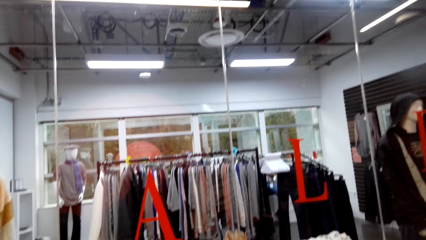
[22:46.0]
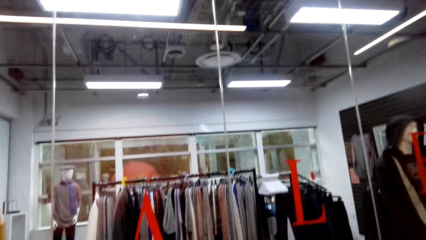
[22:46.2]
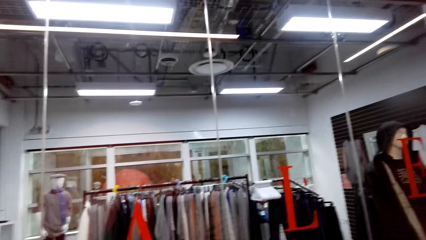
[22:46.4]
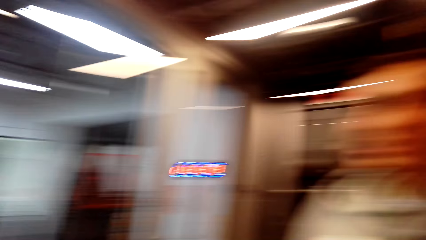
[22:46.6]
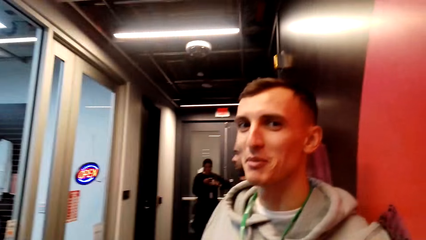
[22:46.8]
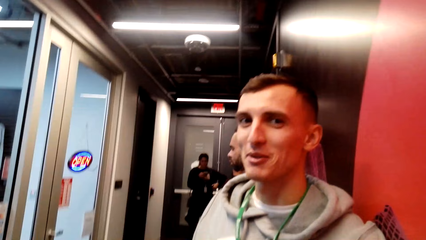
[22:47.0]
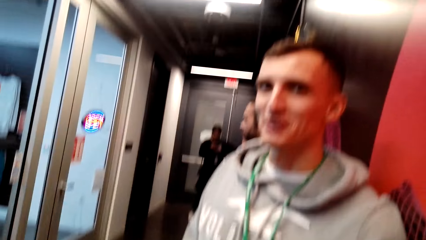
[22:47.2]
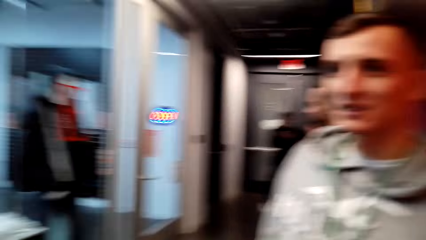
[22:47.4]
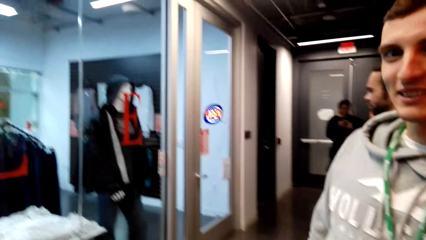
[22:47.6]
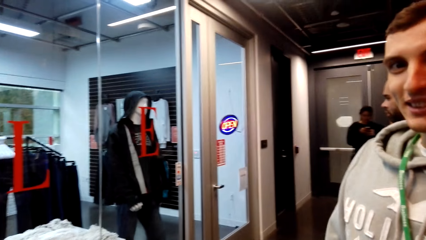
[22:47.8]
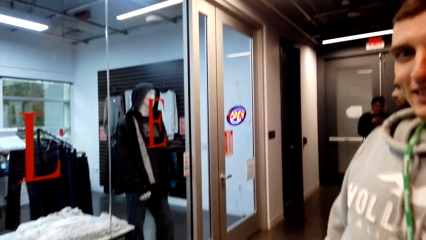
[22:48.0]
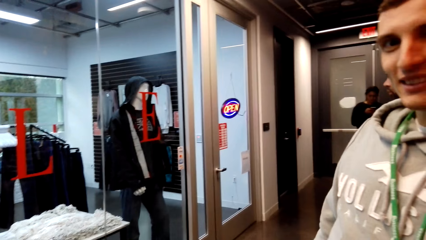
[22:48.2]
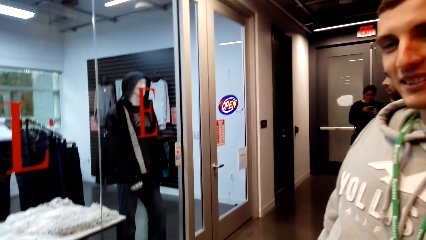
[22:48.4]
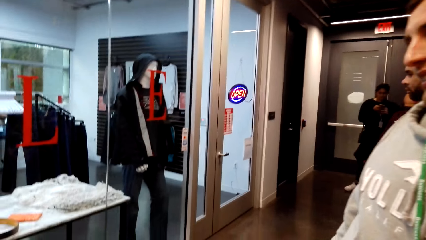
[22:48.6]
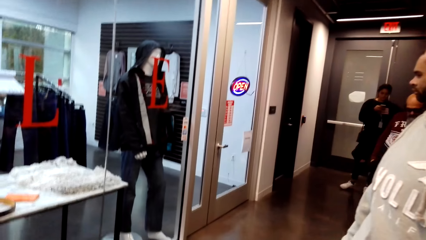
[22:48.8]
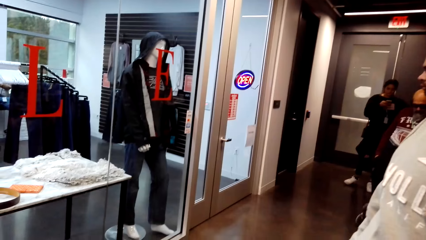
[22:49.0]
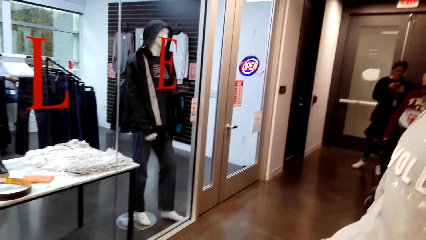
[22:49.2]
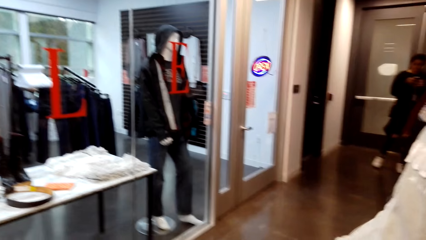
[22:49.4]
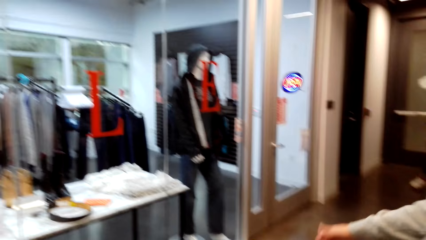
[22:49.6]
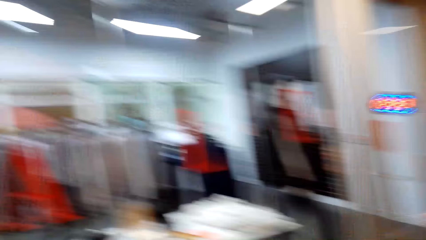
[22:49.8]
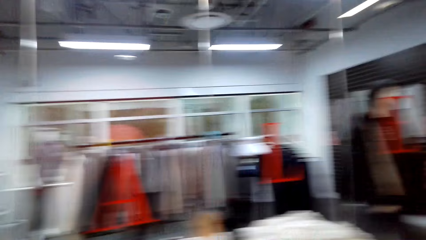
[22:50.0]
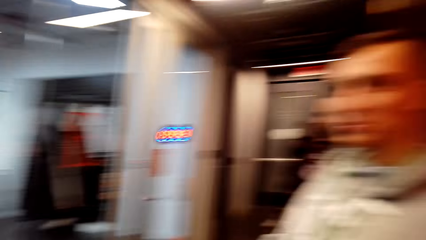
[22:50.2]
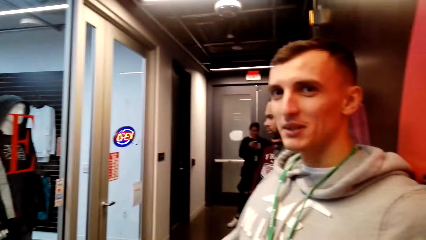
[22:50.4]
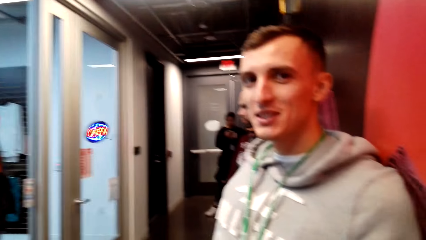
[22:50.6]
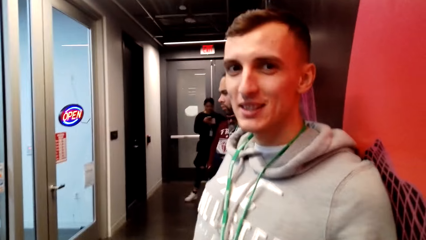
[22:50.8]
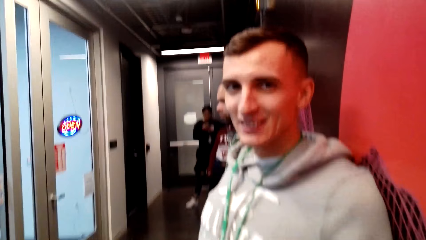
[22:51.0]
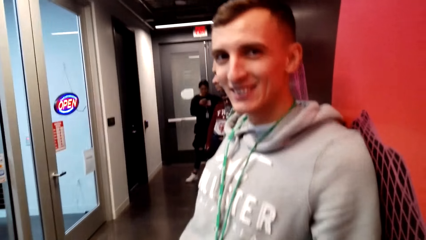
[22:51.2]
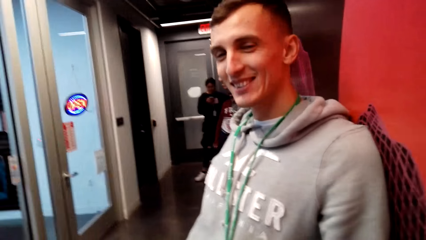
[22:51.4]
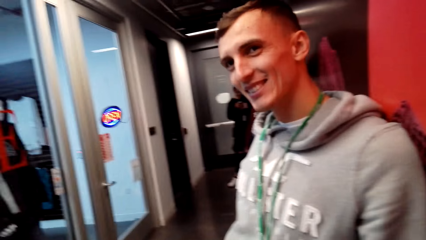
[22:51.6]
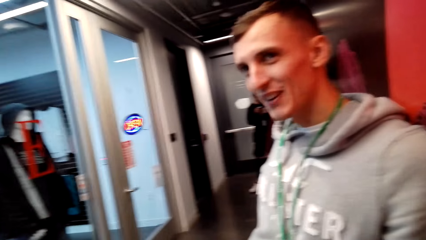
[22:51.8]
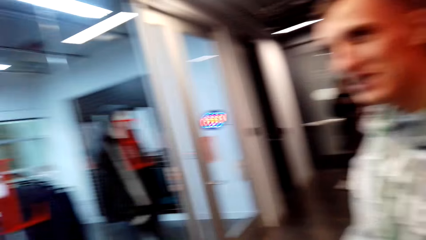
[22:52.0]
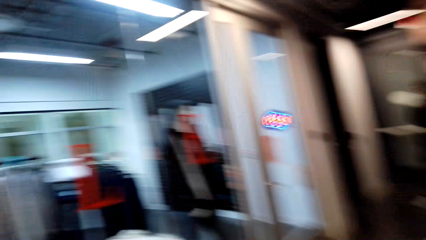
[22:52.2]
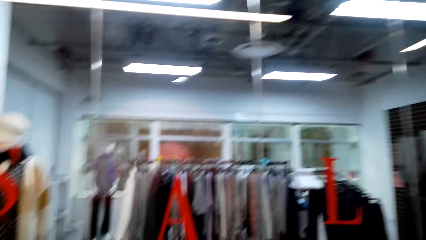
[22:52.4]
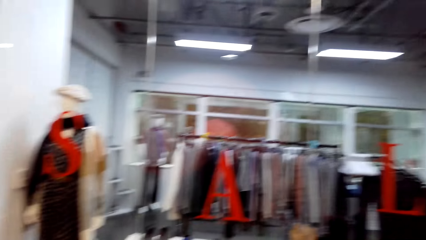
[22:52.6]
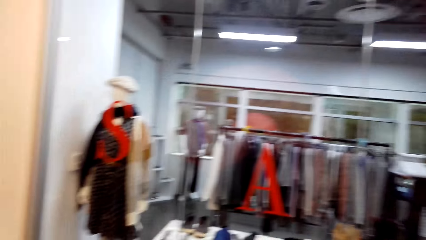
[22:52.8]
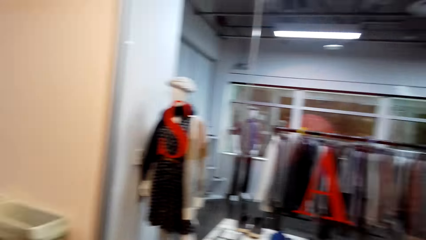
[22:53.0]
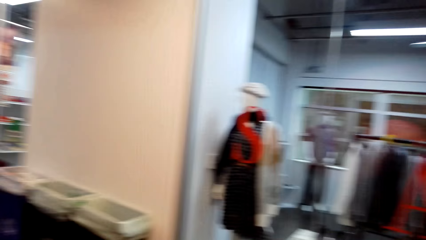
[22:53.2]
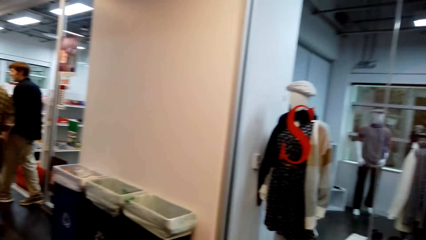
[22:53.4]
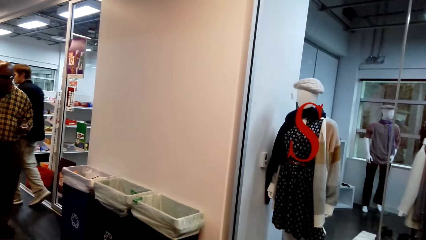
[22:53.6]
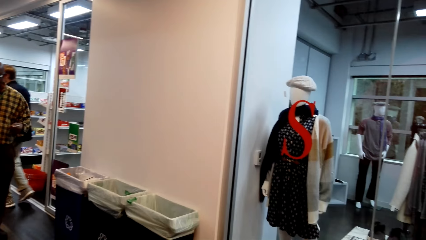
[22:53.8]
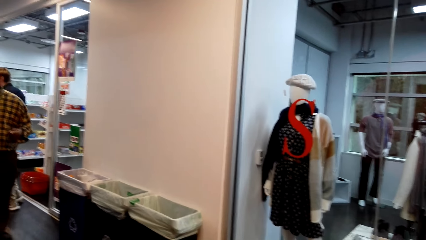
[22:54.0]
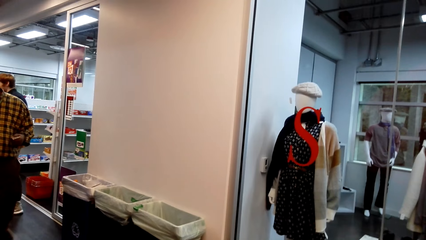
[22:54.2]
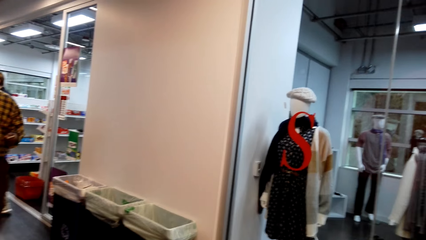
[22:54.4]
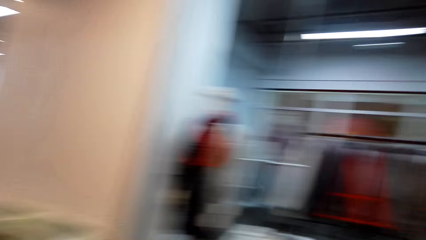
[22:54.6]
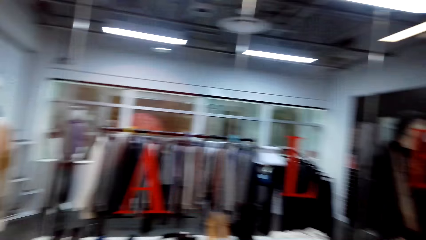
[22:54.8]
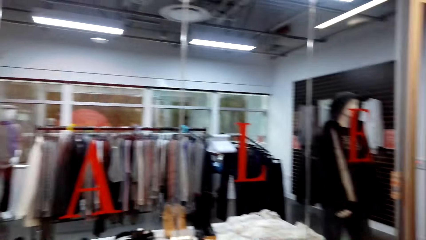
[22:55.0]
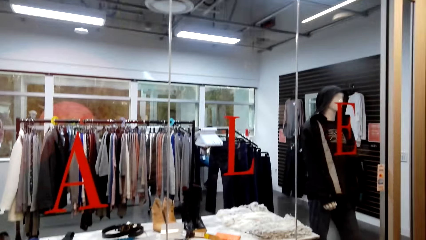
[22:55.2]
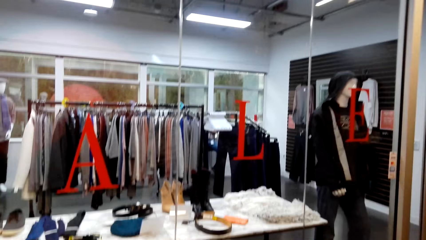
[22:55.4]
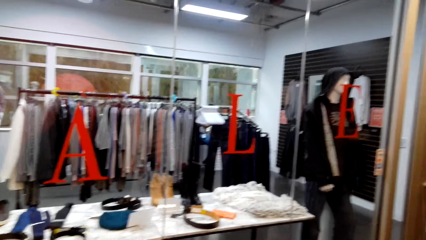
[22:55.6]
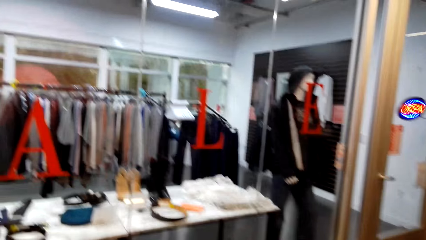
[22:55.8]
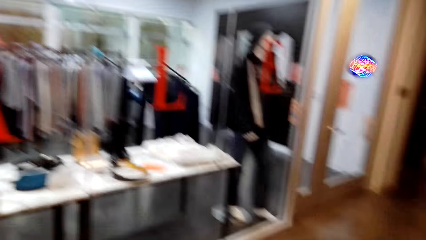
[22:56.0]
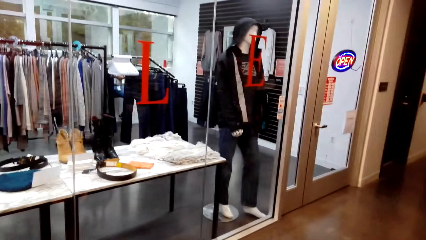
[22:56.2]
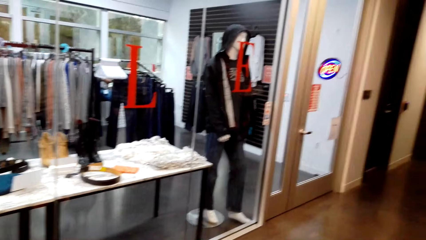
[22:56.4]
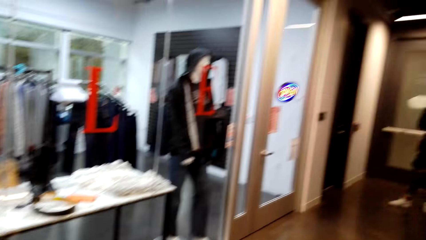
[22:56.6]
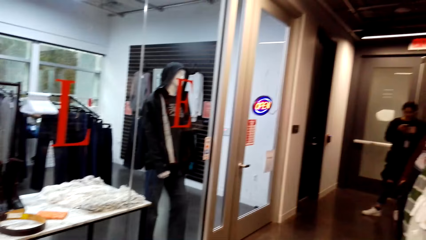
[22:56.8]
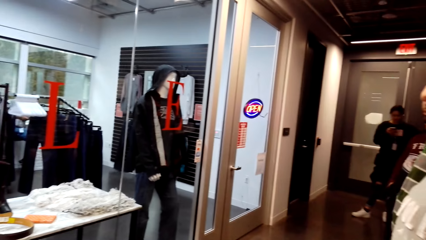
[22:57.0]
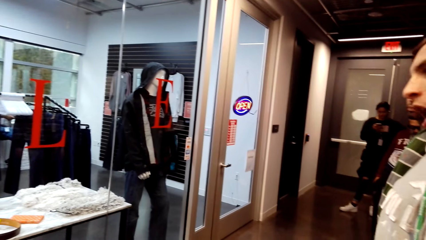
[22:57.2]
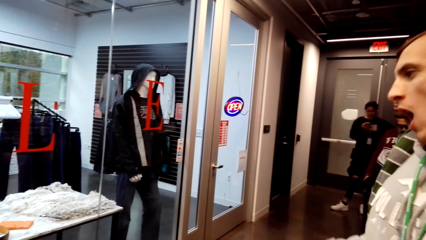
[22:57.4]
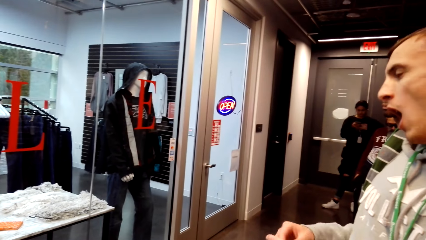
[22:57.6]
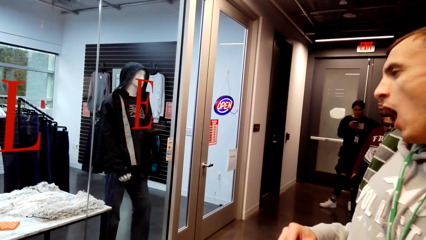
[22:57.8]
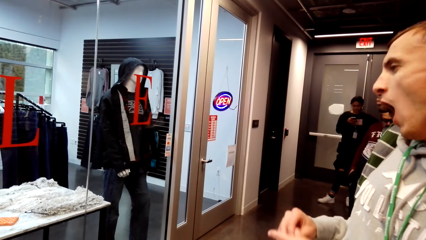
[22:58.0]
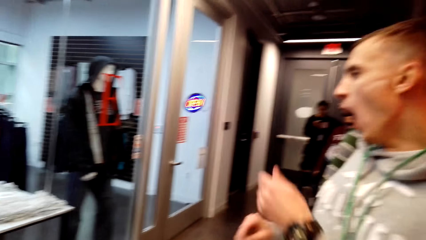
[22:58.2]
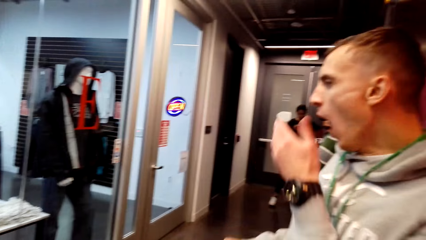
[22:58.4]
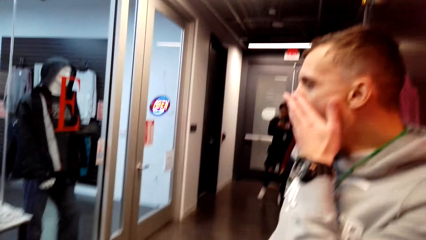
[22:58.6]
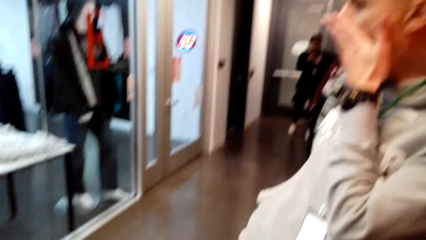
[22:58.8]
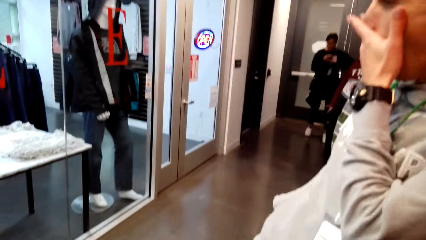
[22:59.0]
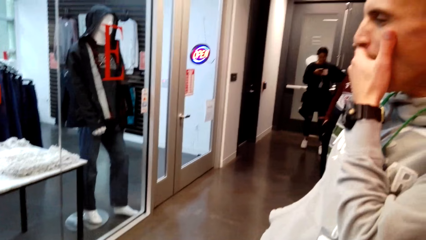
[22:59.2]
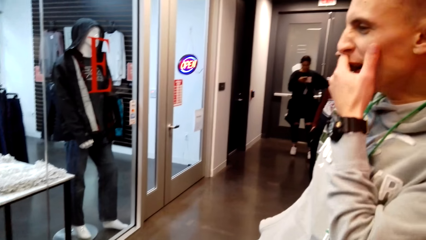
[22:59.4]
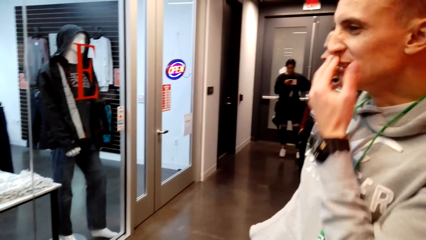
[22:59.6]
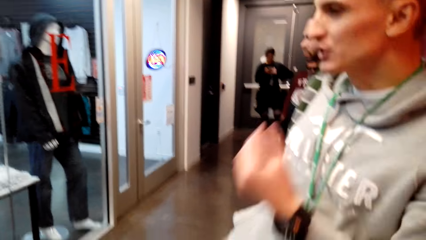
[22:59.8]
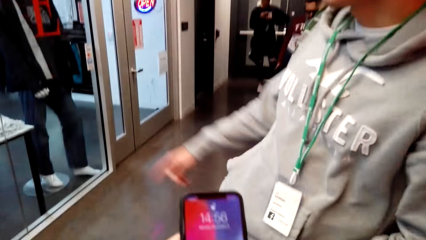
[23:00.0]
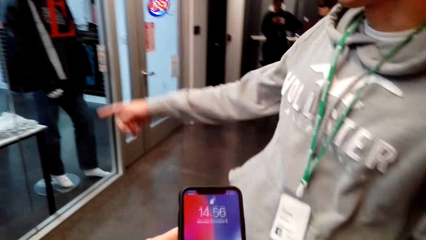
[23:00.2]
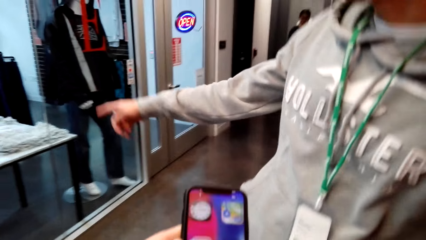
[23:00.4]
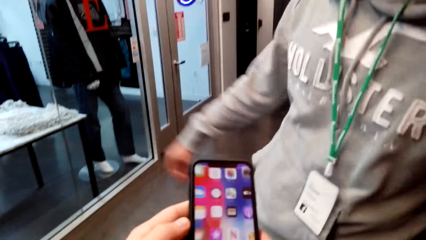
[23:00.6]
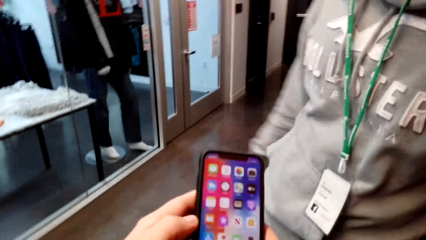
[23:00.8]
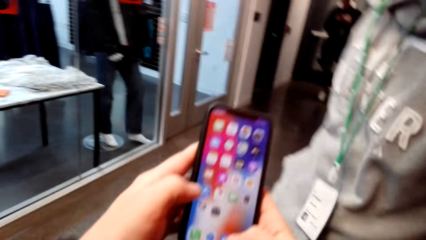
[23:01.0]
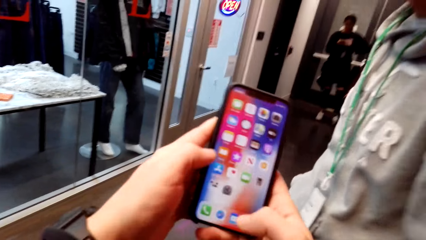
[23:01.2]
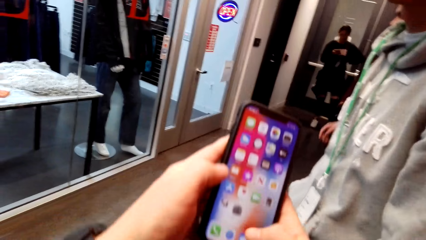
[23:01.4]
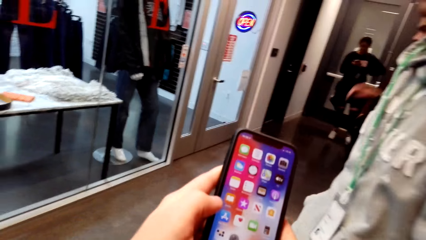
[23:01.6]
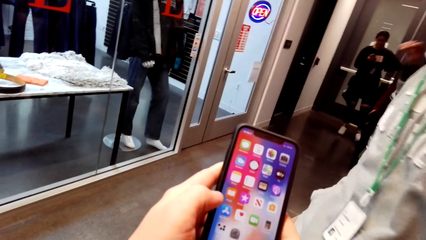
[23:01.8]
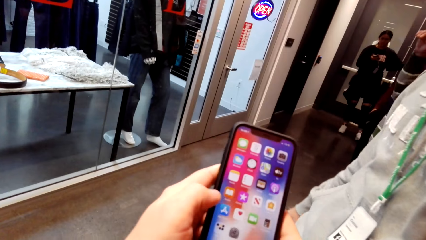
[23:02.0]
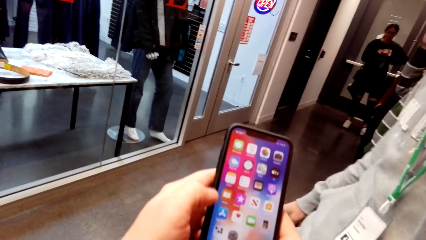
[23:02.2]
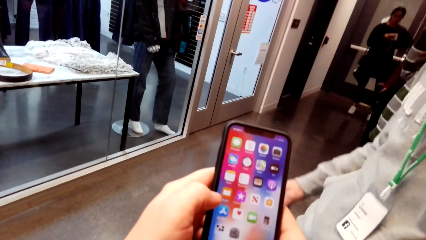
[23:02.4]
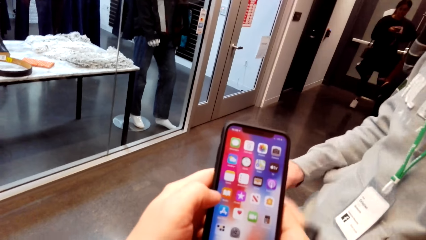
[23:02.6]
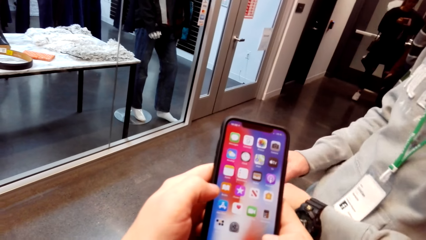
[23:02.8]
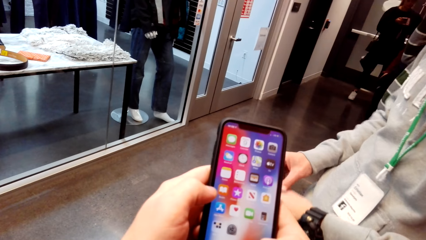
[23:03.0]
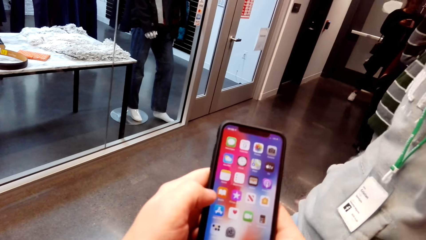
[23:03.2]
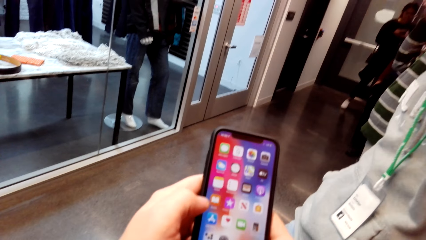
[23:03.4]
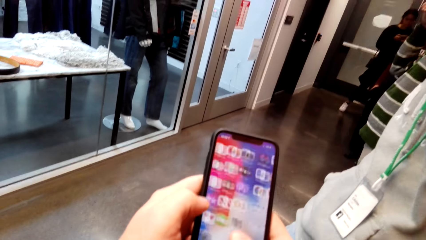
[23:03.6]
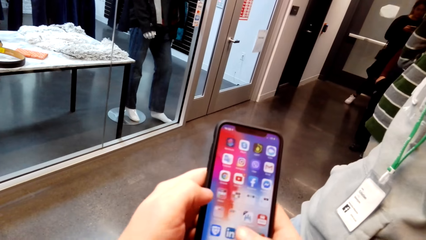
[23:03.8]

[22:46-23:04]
A man converses with the camera wearer. The camera wearer looks around the store. The man yawns and covers his mouth with his hand. The camera wearer checks the phone in his hand. The man points out at the cloth section. The camera wearer uses the phone in his hand.
